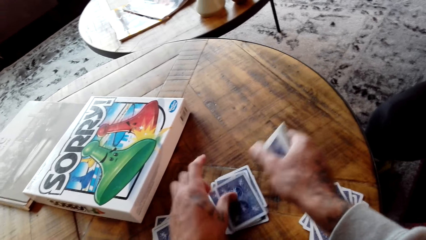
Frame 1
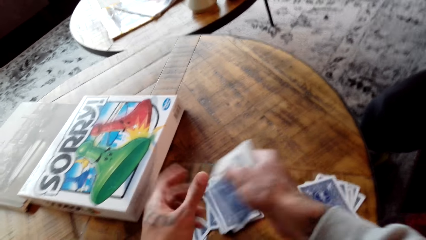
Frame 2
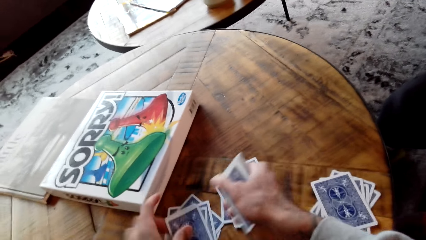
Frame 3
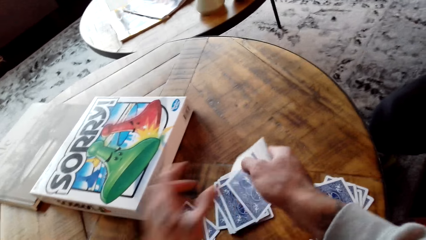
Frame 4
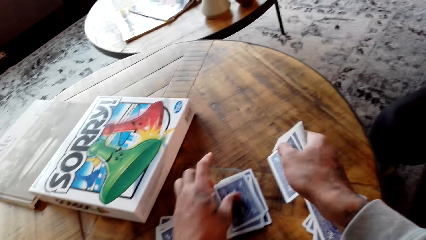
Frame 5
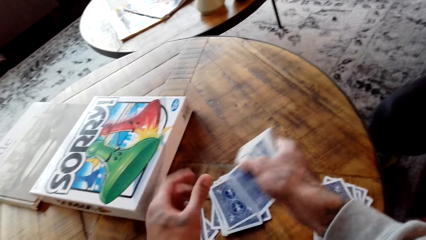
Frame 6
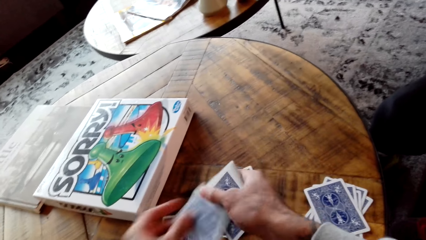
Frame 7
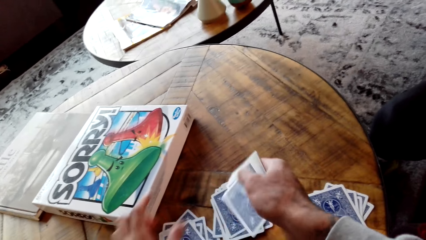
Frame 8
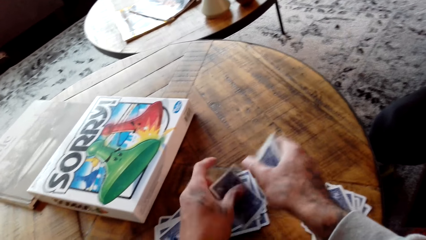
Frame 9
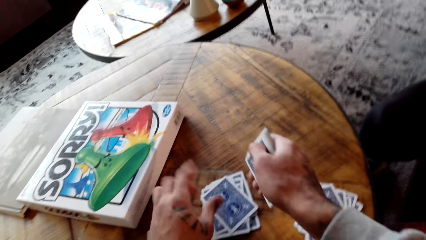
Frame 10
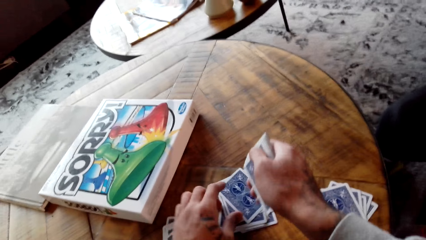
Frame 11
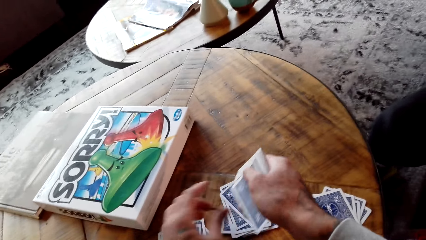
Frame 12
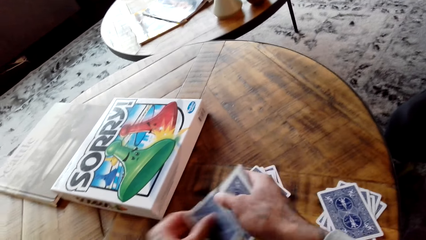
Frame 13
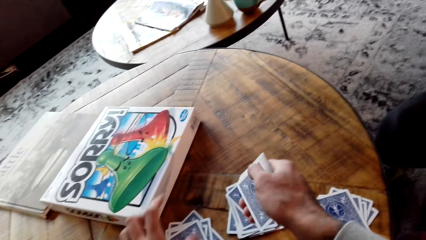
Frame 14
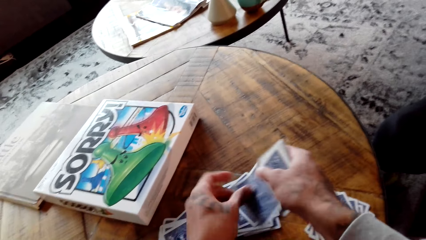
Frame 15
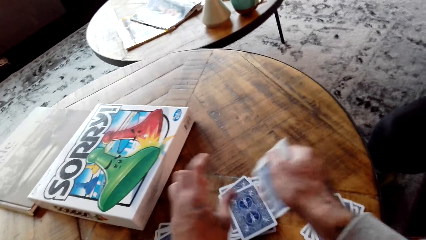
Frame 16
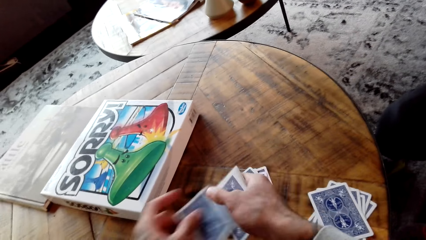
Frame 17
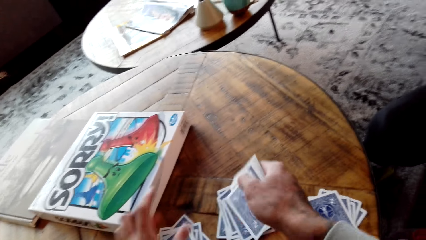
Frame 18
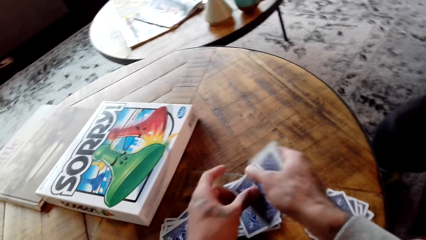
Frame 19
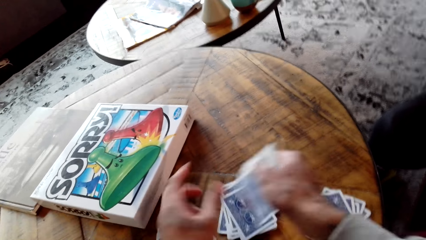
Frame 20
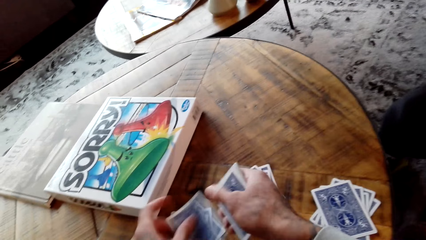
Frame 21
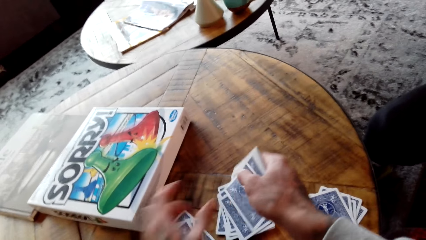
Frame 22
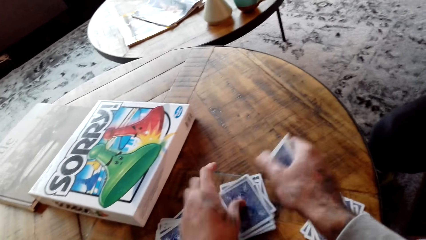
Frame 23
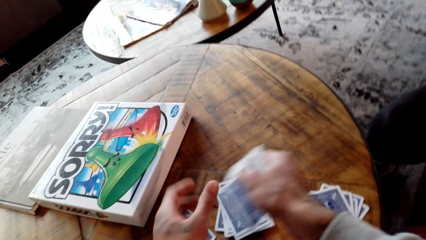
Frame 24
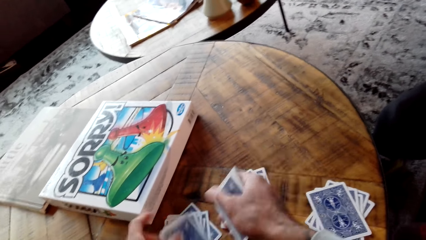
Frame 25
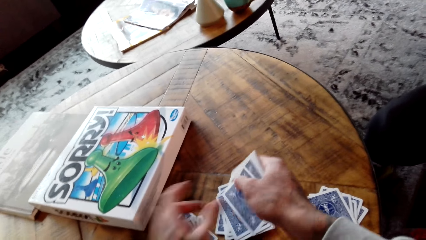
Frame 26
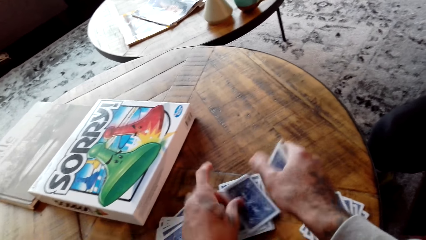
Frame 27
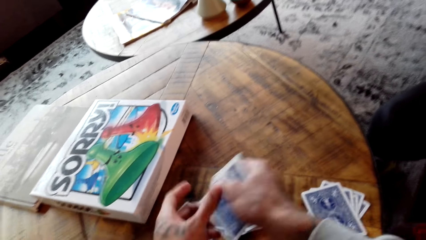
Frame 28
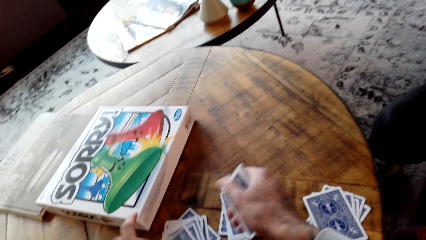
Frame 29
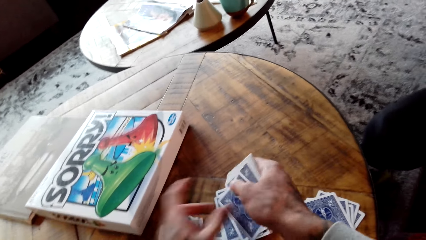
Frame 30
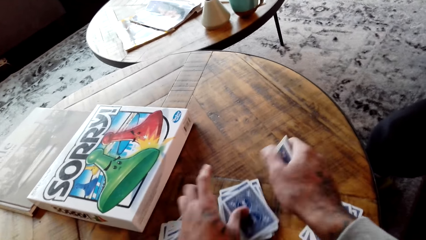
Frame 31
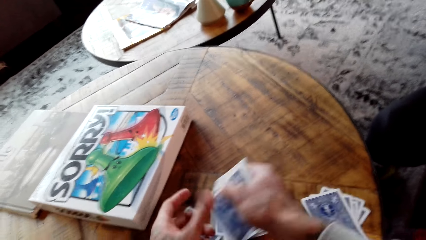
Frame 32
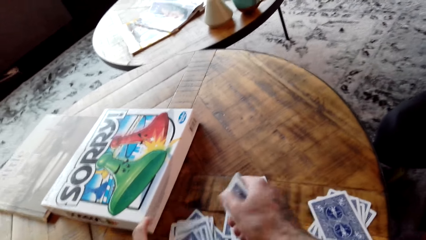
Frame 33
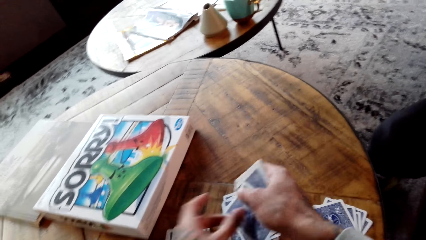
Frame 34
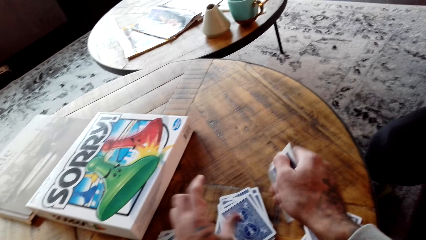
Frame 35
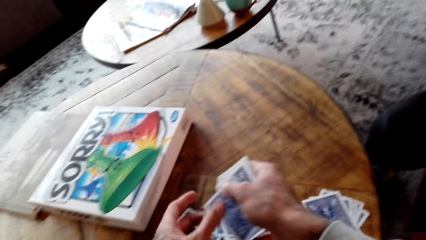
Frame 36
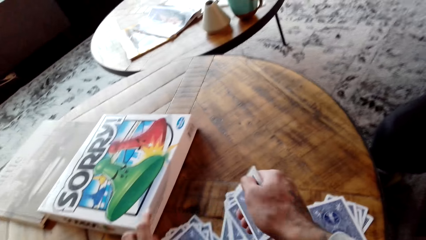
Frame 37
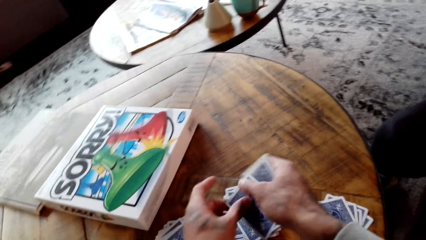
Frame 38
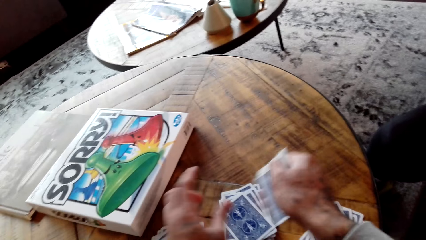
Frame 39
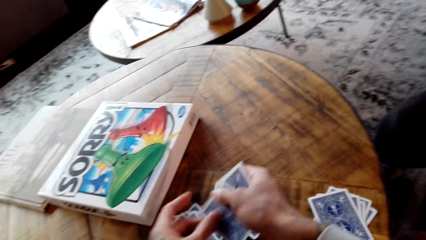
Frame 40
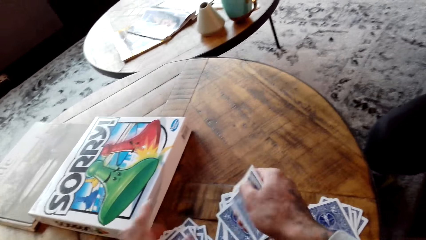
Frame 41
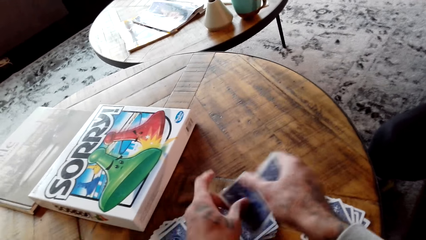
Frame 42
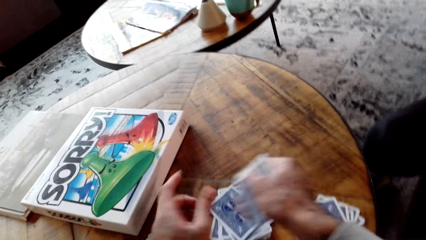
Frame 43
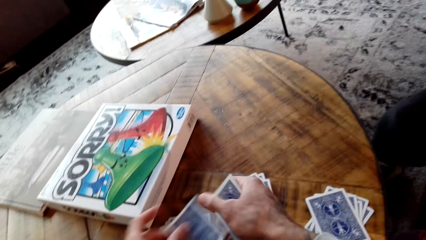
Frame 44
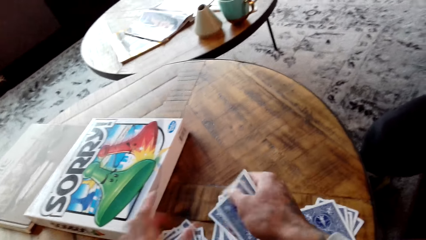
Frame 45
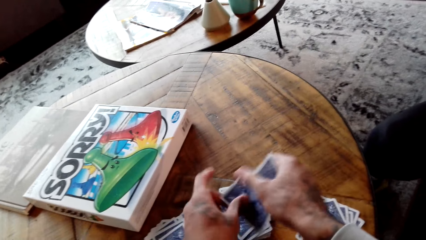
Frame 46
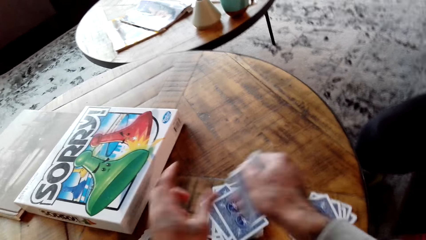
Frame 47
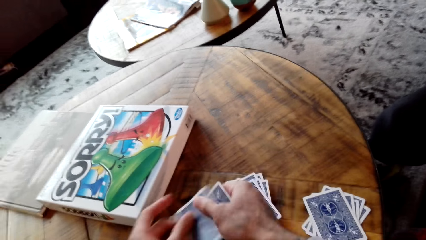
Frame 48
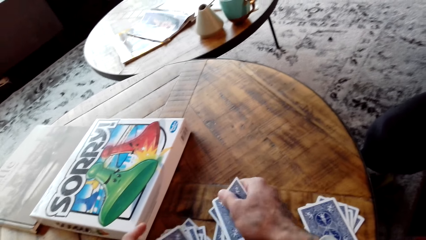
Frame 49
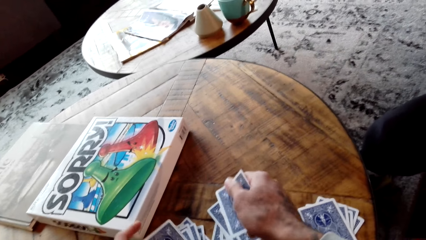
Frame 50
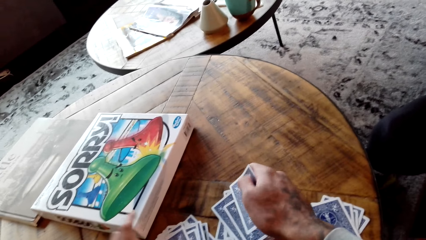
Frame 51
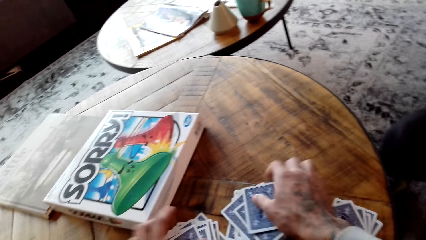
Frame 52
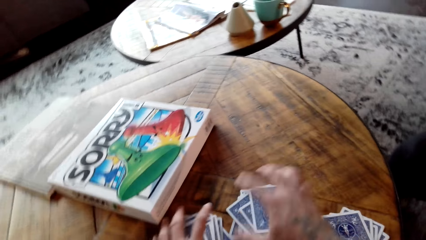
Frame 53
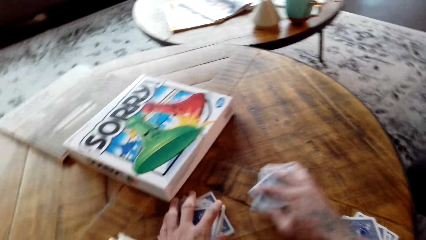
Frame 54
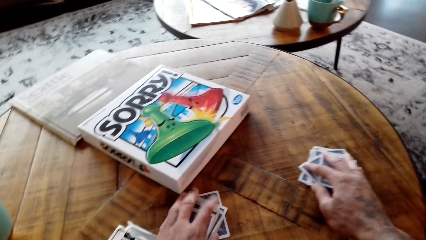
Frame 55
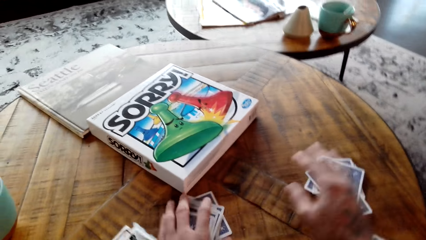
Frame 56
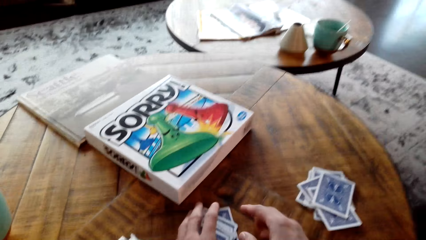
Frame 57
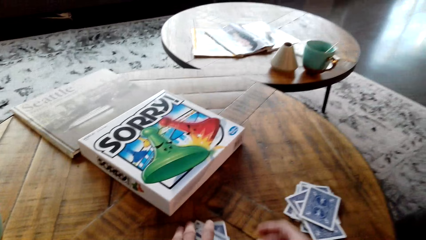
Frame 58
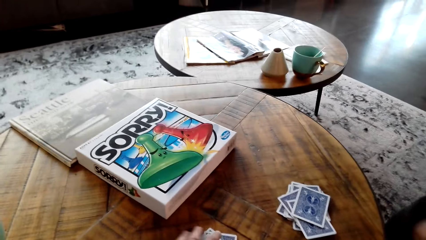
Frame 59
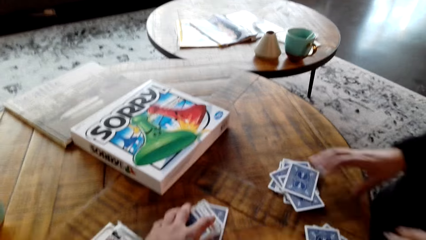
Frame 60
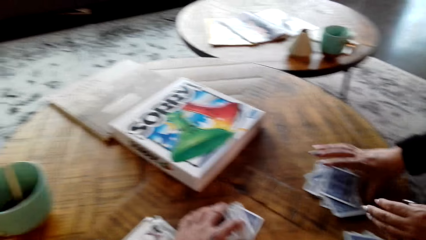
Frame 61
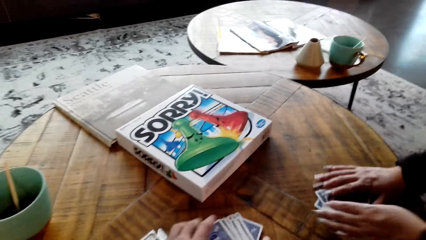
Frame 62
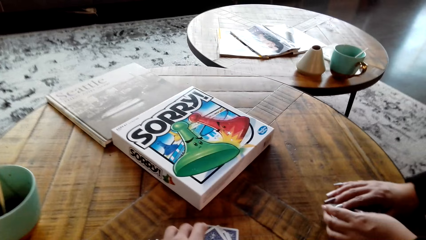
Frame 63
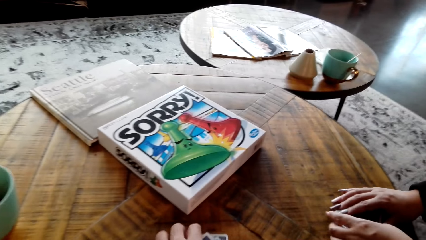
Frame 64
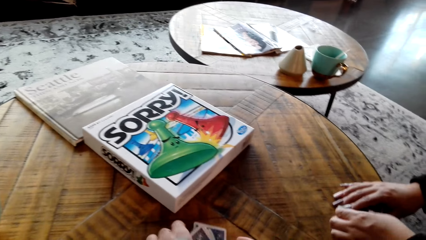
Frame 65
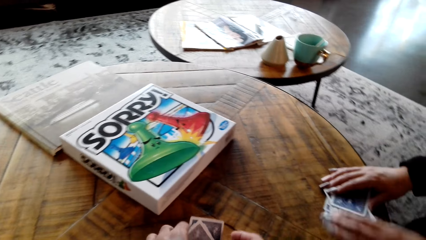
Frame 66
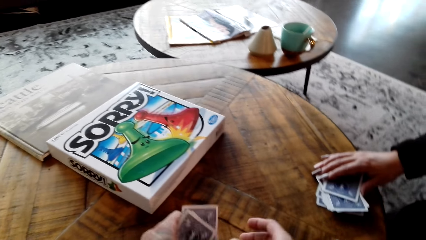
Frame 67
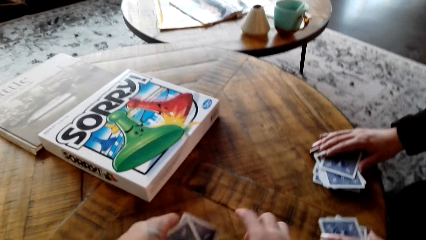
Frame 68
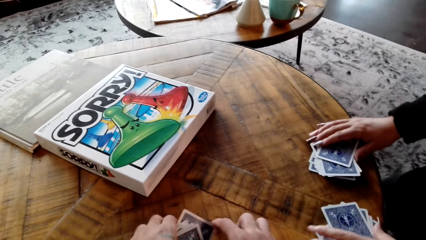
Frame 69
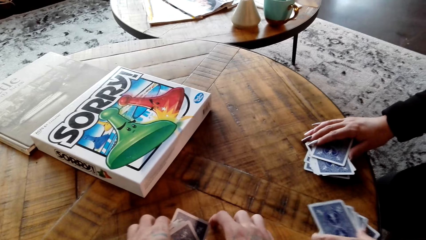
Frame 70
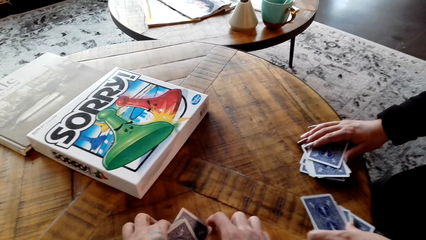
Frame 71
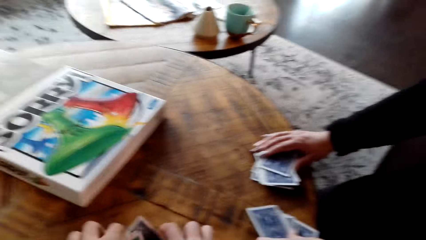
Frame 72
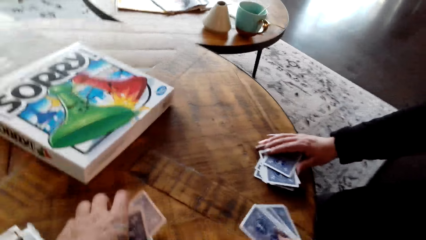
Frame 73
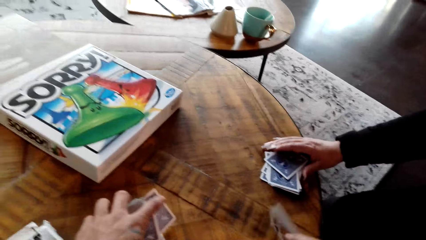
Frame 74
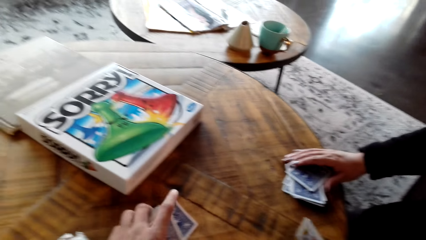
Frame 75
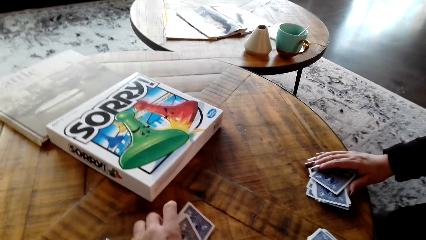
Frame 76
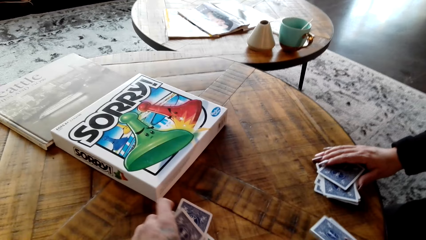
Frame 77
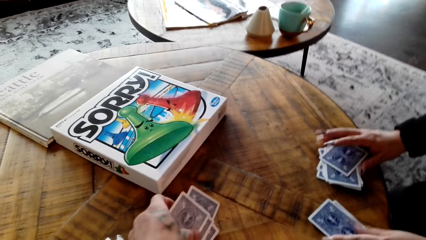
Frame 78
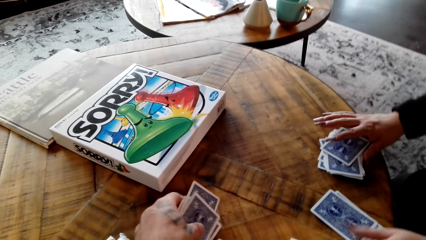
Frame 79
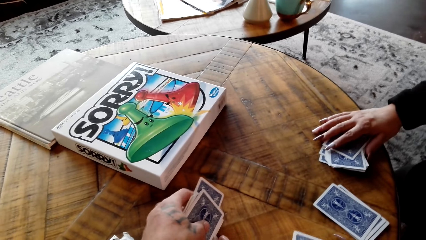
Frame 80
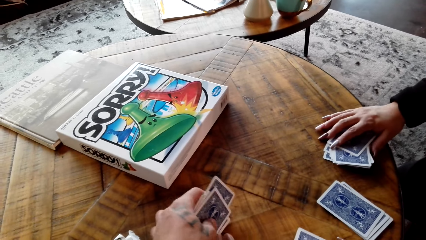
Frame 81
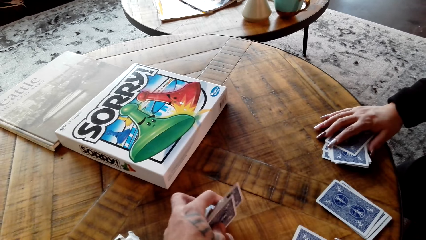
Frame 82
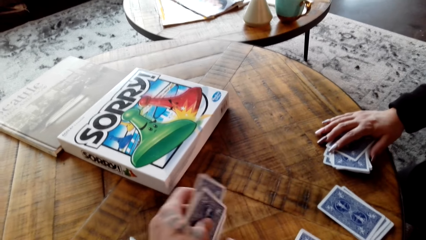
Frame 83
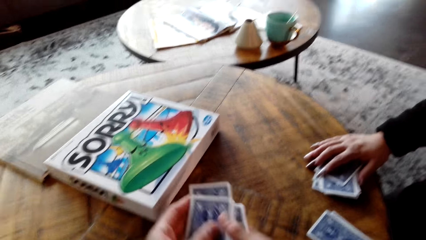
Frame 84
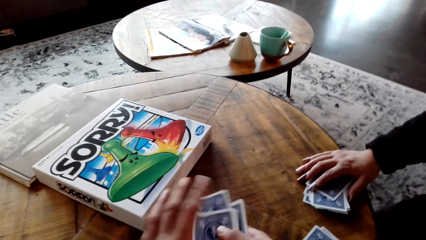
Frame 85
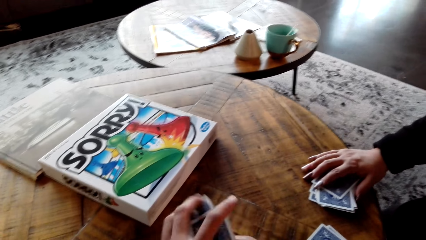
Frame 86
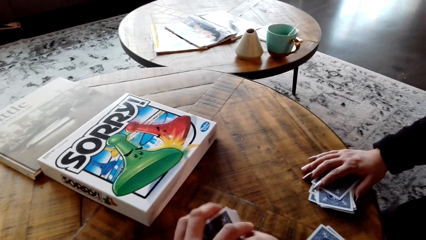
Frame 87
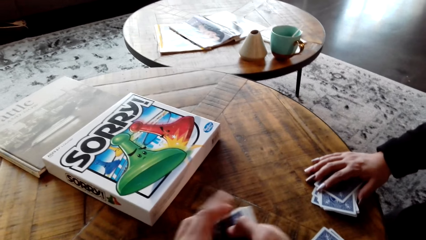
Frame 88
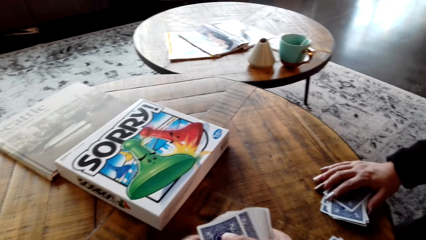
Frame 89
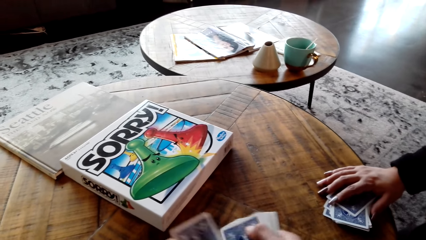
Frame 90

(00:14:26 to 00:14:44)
The camera wearer picks the cards from the coffee table. A lady picks the cards from the table. The lady holds the cards.
